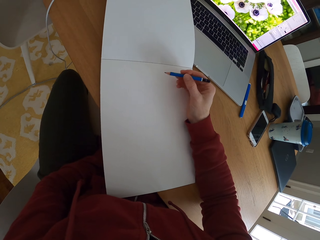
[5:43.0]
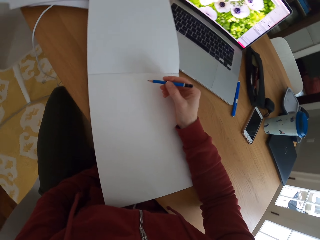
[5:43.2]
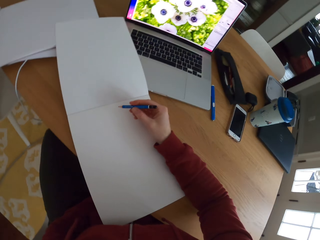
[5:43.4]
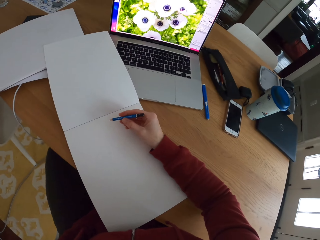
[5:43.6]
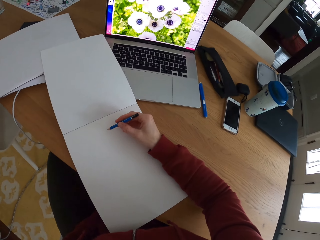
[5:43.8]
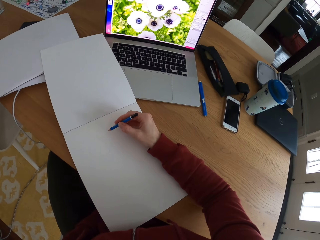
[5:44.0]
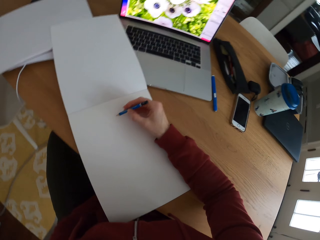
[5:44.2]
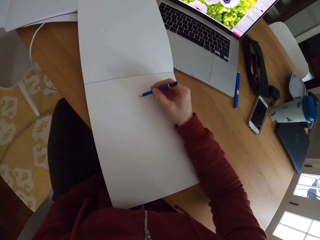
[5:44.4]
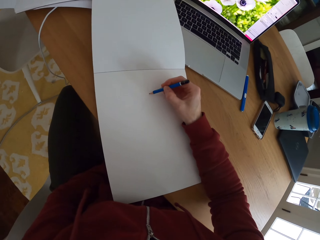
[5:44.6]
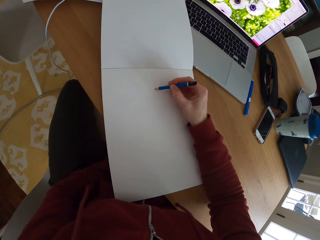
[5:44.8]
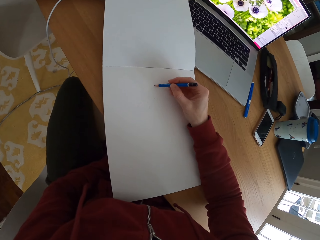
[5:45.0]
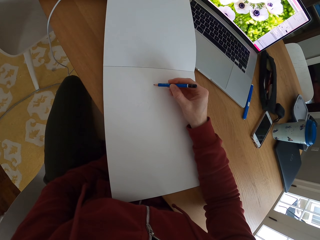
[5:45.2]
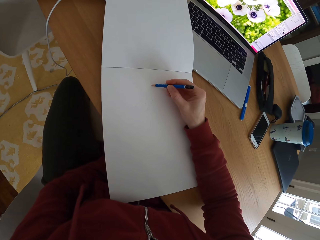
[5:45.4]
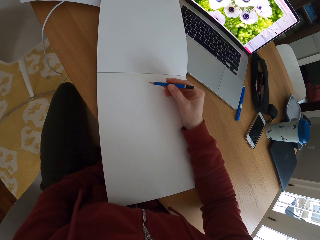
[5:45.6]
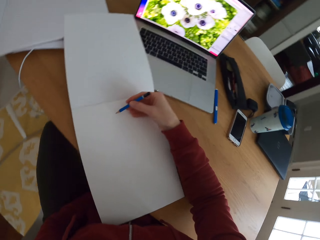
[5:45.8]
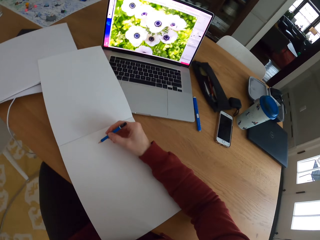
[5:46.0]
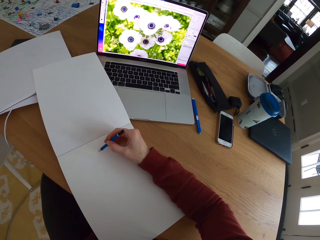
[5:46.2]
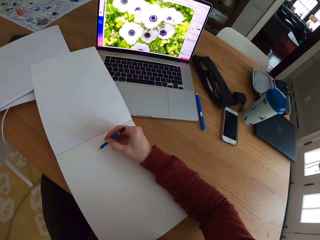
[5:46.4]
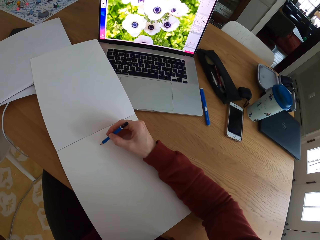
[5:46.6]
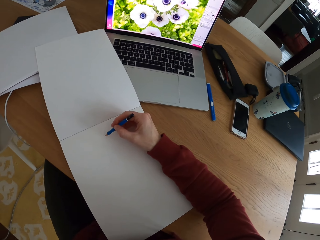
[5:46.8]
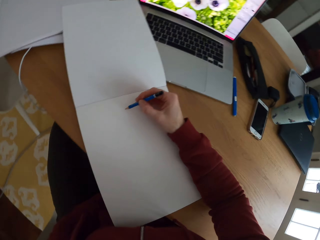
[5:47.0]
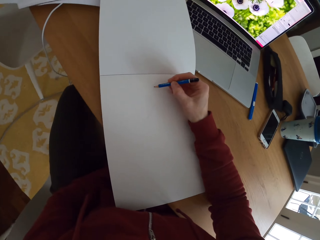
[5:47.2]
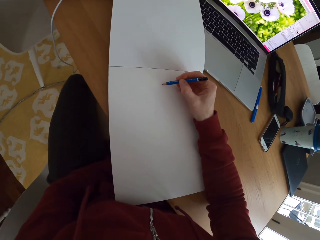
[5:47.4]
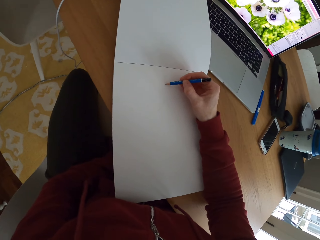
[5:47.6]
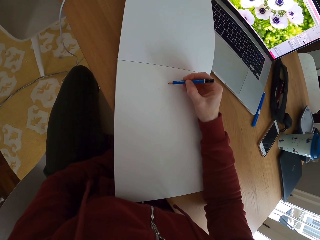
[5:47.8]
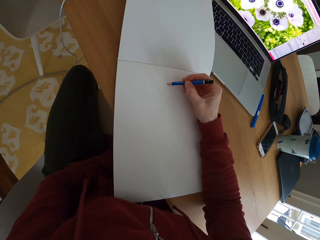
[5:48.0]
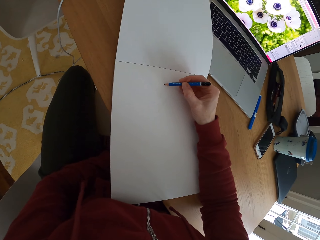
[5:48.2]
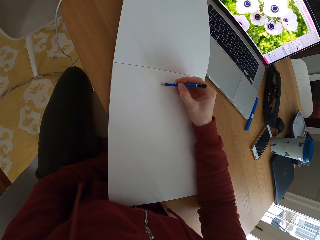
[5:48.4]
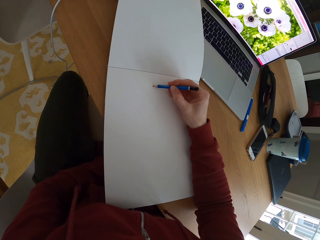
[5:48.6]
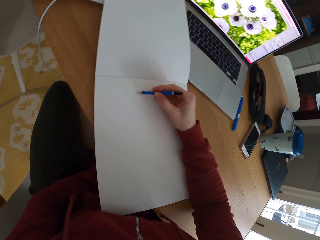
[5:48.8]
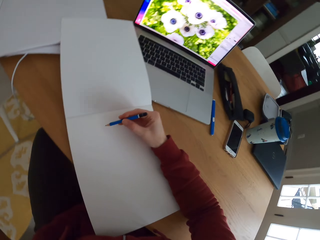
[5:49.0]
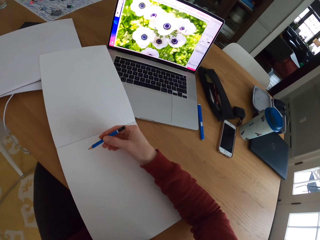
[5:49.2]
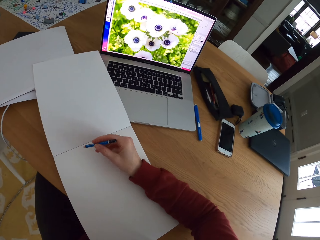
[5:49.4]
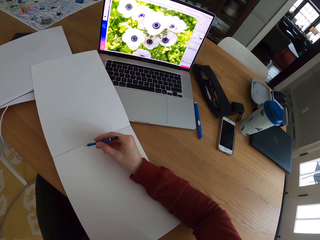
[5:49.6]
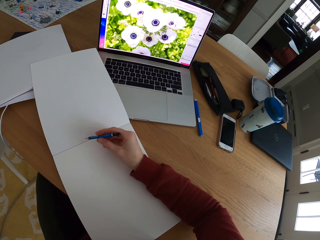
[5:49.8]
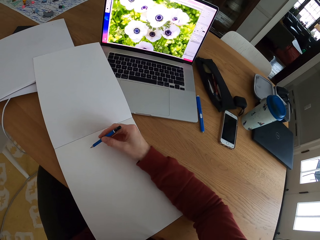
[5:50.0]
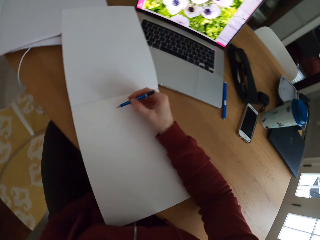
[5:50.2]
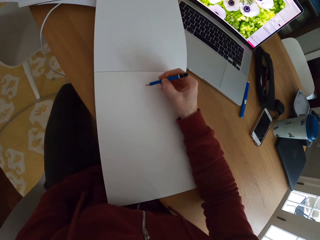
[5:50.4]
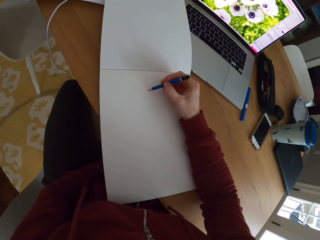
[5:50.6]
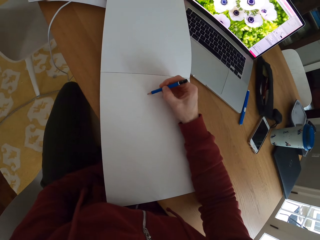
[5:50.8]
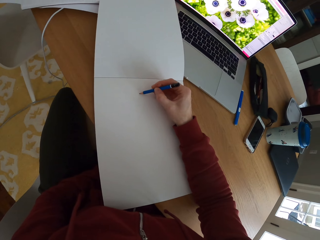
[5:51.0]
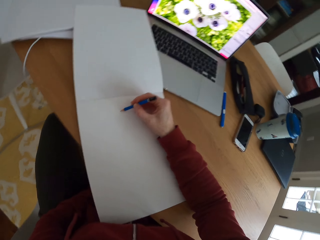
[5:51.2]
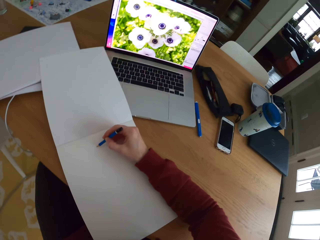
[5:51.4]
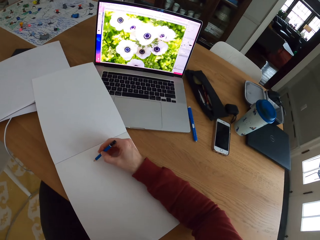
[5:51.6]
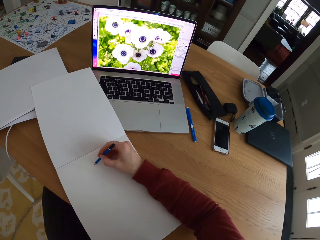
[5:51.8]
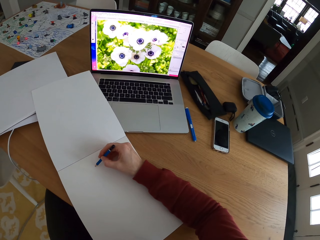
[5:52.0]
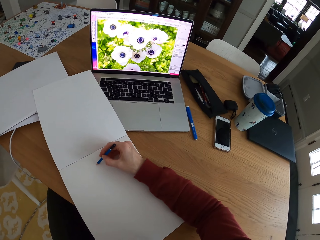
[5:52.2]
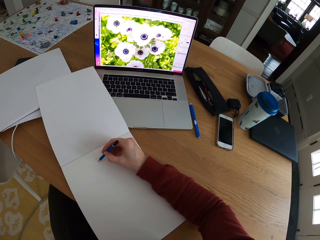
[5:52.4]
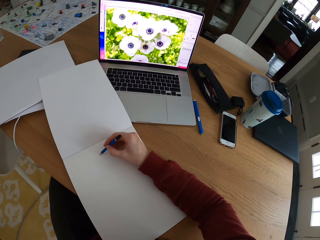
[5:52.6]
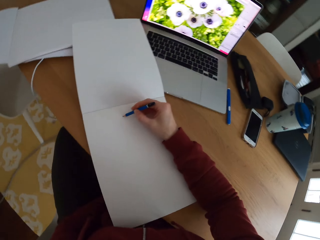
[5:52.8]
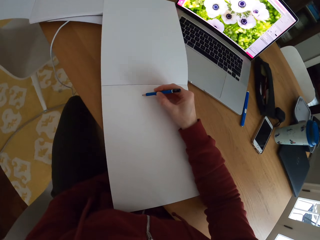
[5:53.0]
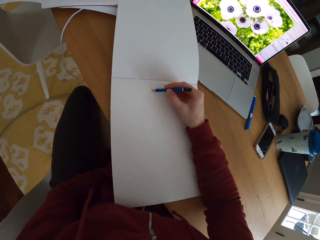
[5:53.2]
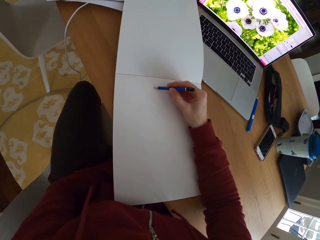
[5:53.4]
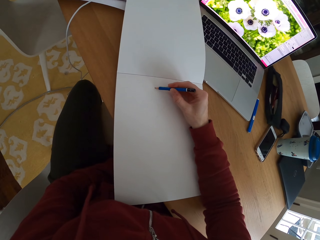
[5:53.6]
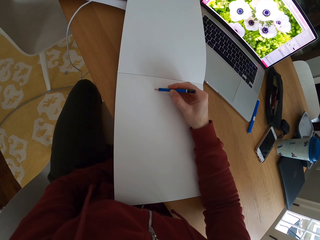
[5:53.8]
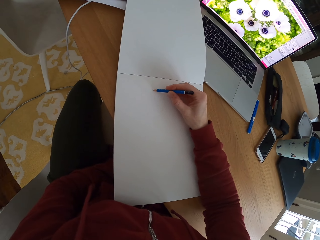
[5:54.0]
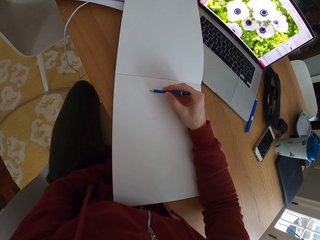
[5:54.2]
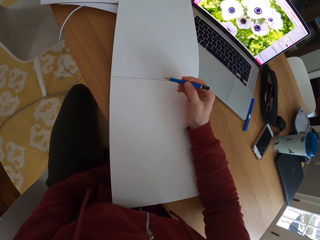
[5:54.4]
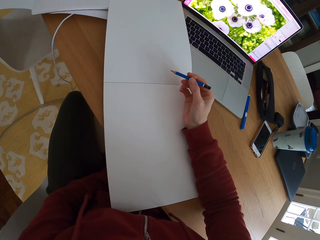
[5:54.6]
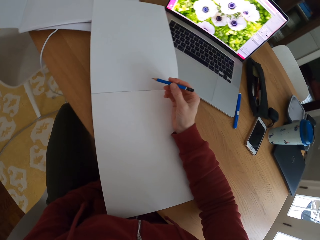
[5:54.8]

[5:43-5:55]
The camera wearer stares at the laptop. They draw a sketch with the pencil. They stare at the laptop. They draw a sketch with the pencil. They stare at the laptop. They draw a sketch with the pencil.

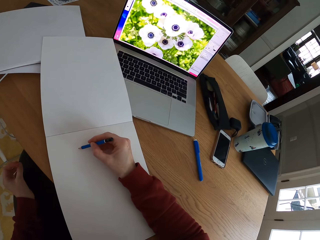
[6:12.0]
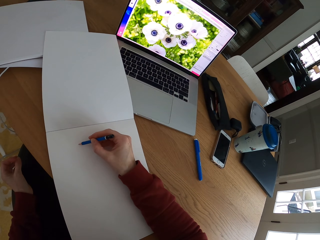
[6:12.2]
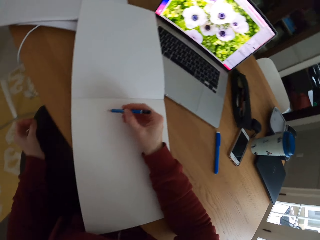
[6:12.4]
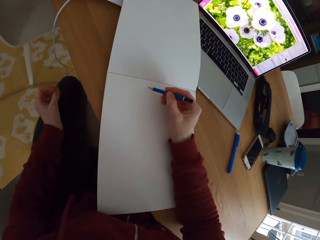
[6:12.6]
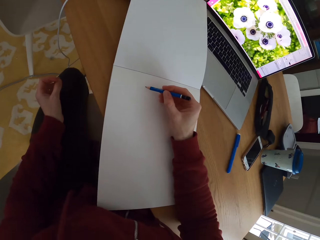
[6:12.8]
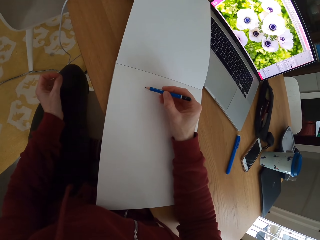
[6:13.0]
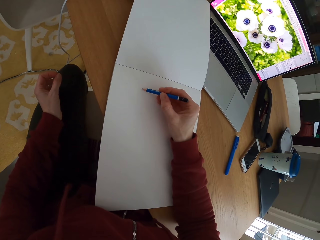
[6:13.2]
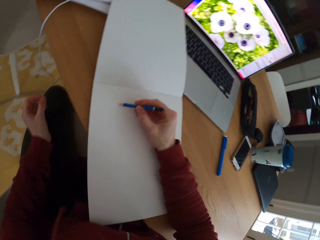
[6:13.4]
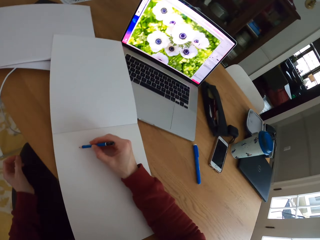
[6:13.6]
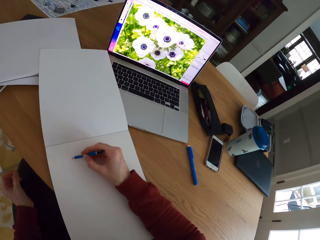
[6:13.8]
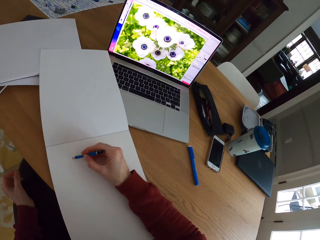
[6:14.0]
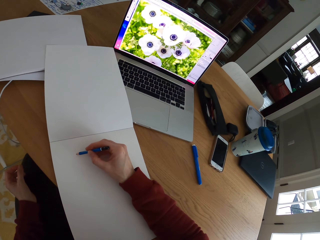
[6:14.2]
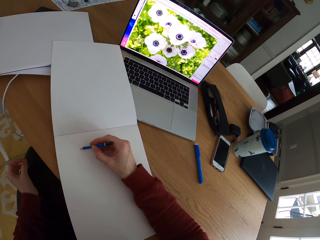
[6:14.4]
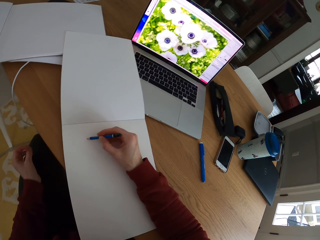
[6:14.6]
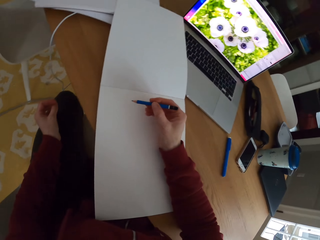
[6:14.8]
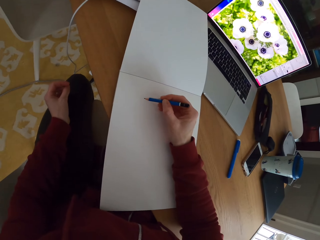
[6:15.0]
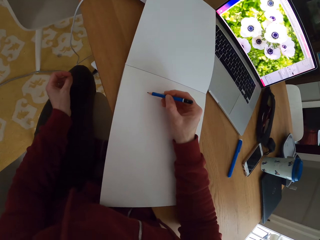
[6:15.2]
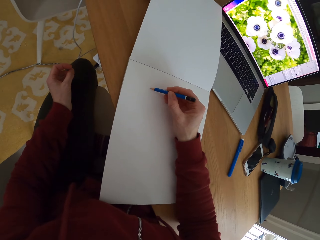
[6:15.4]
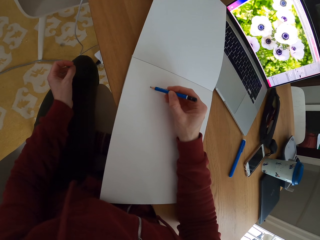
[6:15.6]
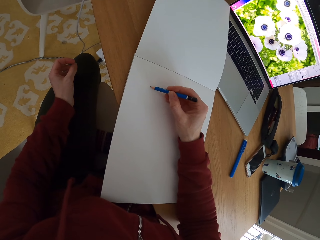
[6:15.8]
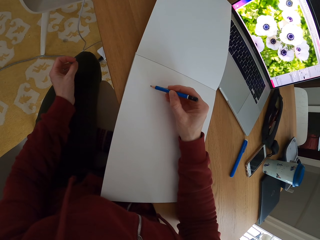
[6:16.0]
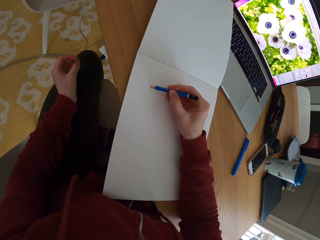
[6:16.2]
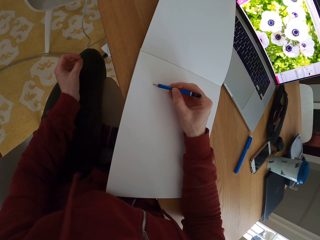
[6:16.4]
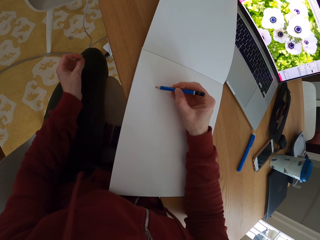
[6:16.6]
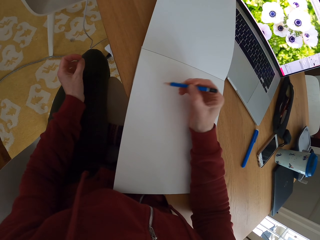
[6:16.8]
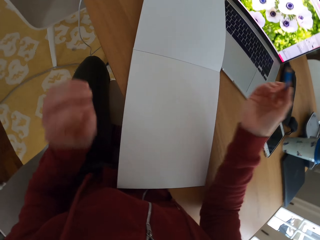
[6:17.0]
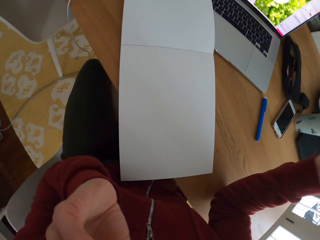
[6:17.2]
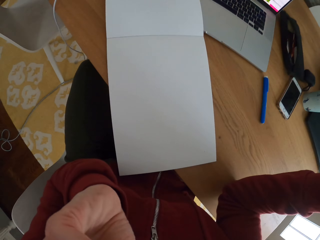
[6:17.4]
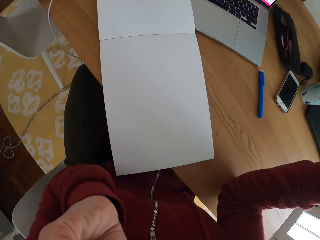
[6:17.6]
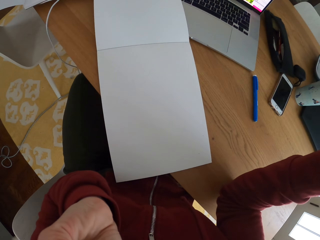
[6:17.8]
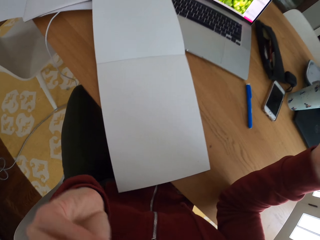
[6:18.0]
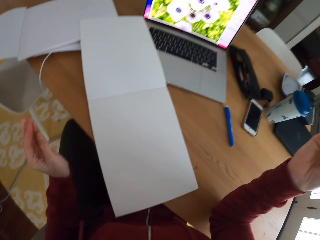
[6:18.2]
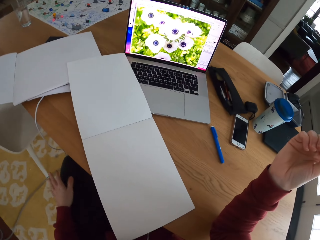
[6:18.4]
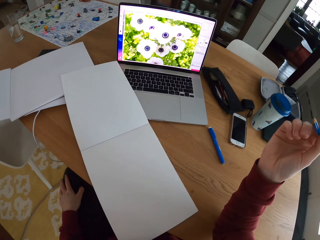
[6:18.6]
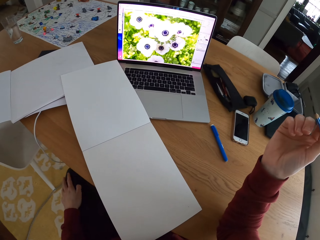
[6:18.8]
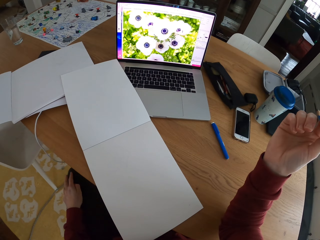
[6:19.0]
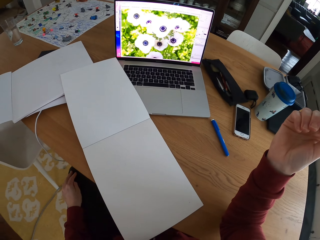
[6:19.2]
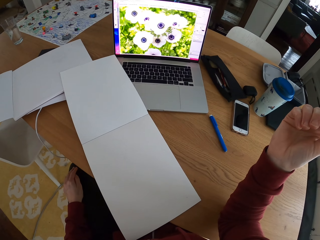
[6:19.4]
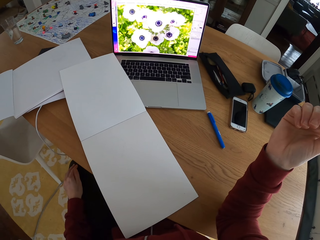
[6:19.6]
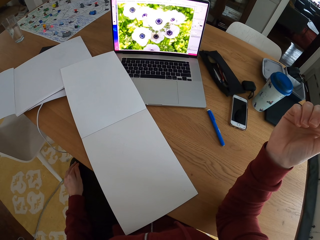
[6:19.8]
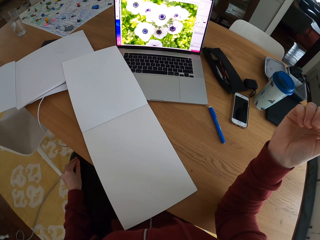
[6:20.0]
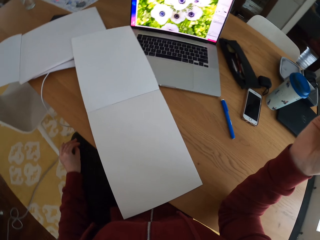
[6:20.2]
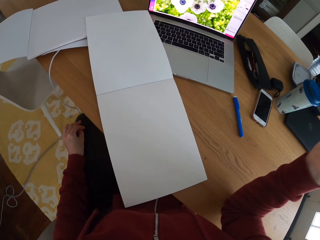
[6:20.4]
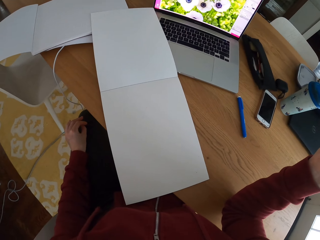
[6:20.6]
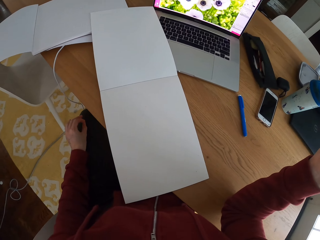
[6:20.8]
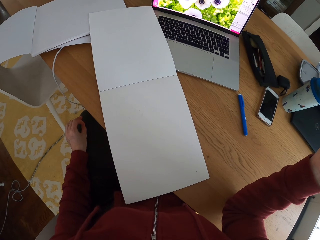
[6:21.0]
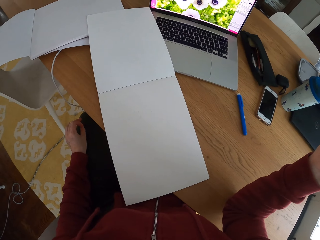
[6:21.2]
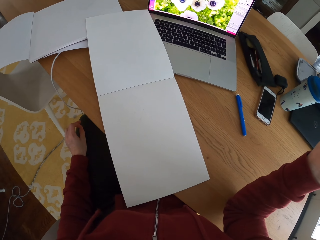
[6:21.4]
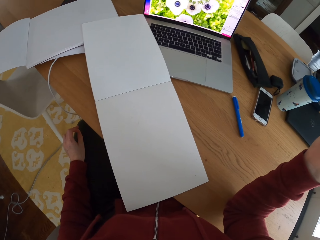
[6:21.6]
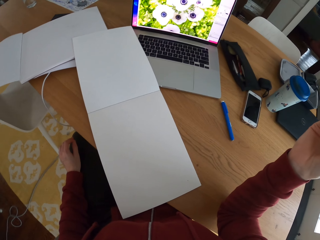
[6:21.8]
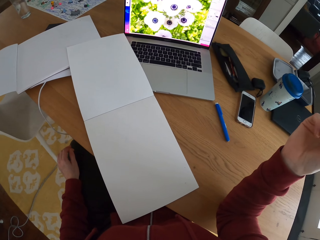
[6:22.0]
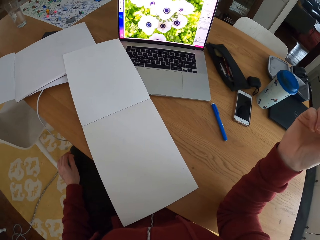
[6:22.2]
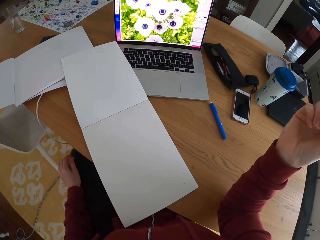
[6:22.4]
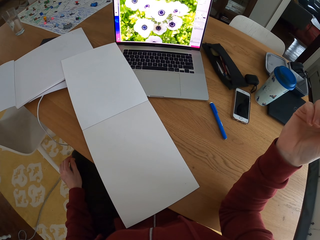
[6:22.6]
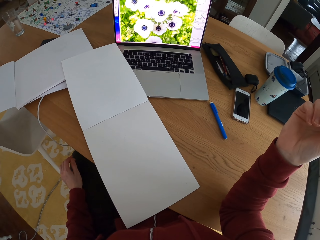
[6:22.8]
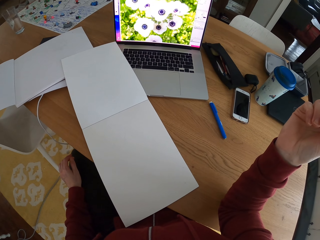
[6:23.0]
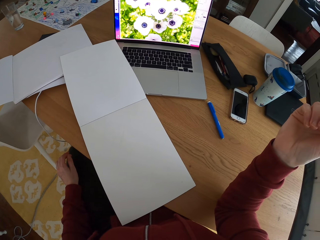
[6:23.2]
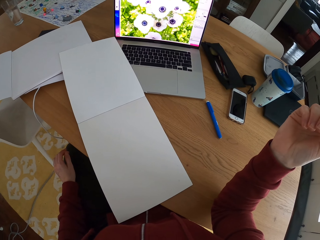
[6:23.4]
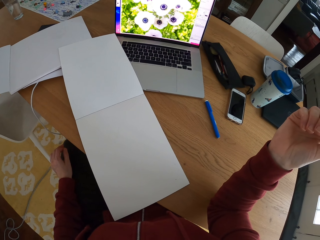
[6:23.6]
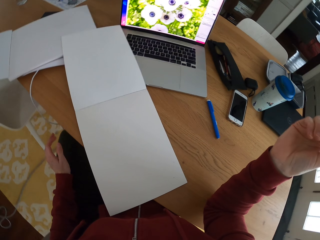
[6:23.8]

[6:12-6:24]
The camera wearer draws a sketch with the pencil. They stare at the laptop. They draw a sketch with the pencil. They fix the camera. They lift the hand up. They stare at the laptop.
